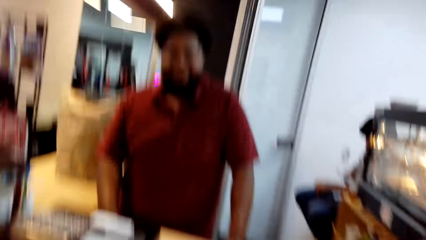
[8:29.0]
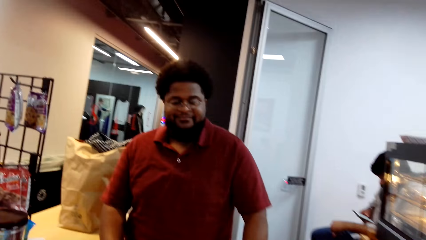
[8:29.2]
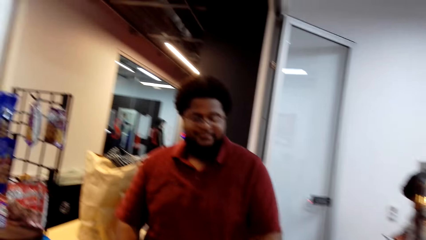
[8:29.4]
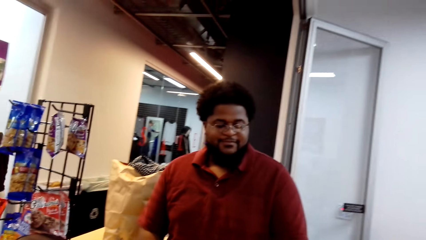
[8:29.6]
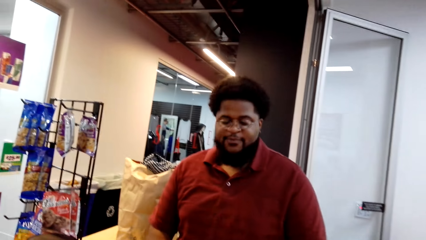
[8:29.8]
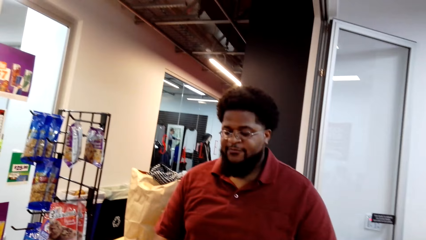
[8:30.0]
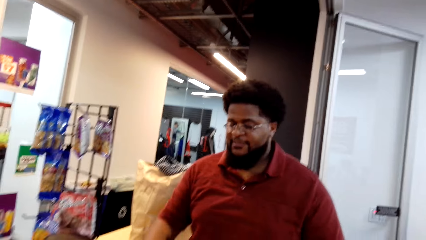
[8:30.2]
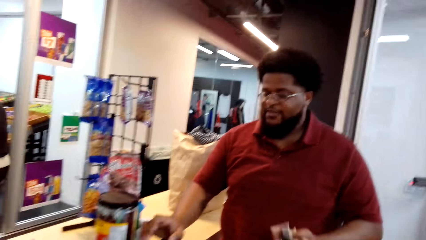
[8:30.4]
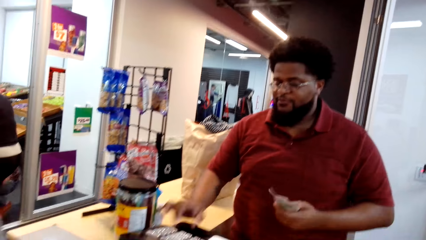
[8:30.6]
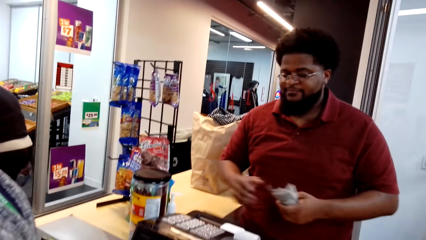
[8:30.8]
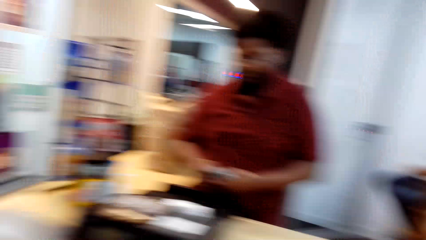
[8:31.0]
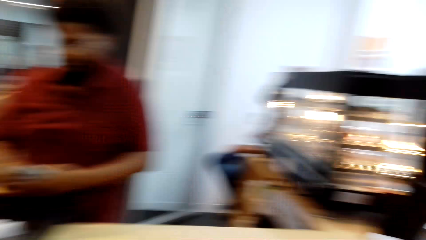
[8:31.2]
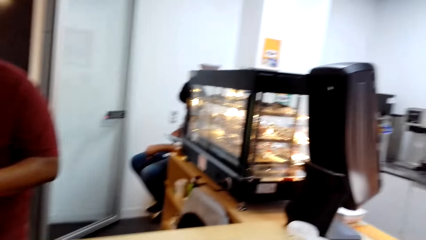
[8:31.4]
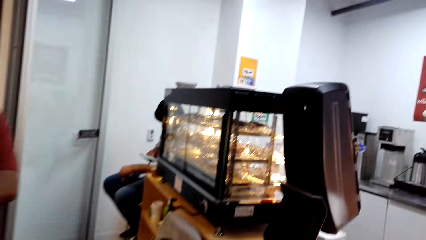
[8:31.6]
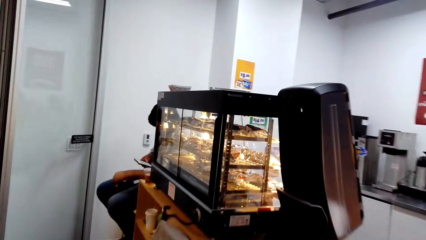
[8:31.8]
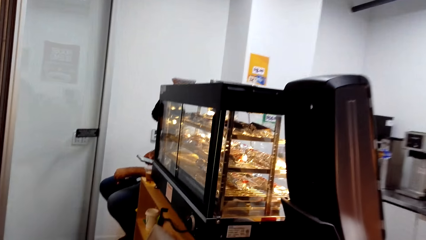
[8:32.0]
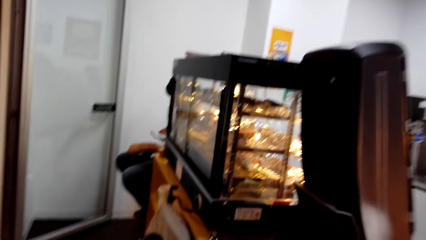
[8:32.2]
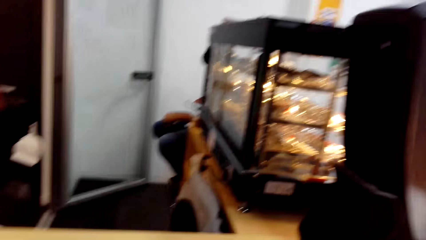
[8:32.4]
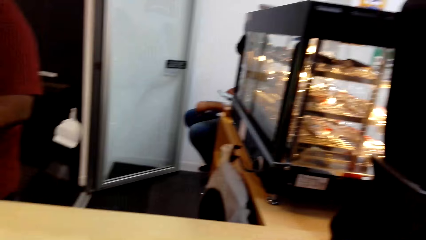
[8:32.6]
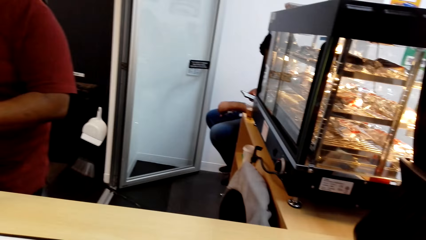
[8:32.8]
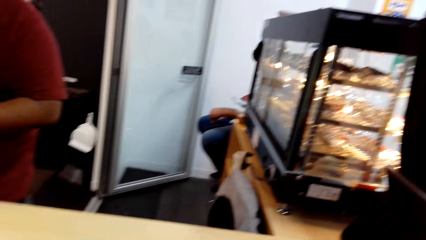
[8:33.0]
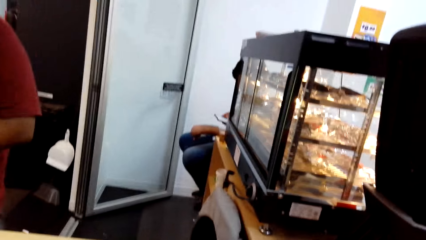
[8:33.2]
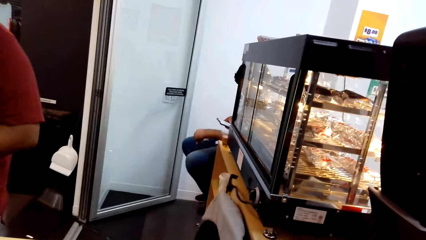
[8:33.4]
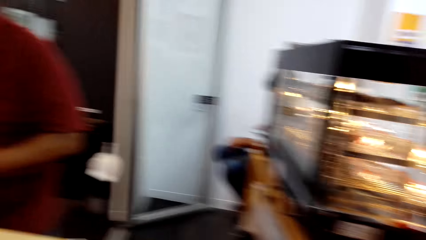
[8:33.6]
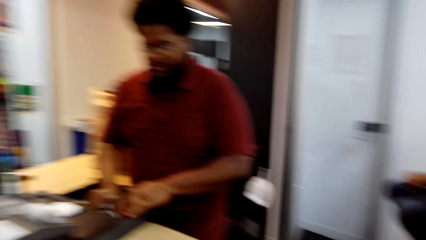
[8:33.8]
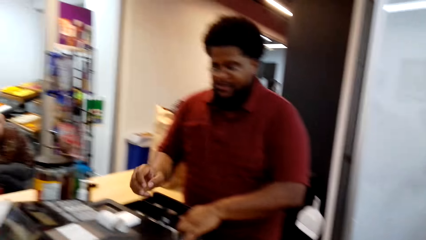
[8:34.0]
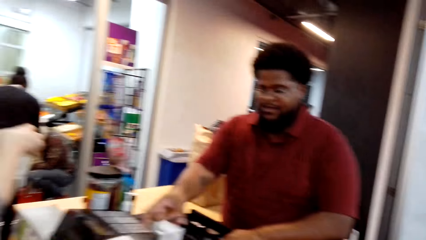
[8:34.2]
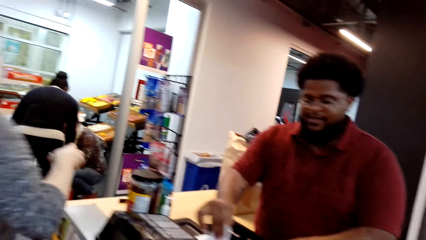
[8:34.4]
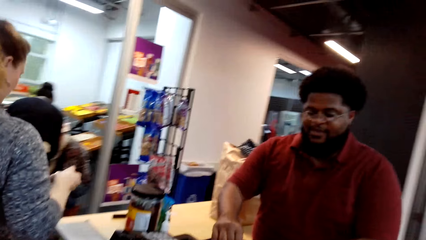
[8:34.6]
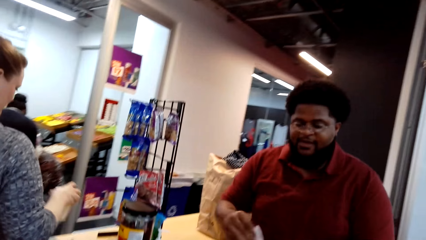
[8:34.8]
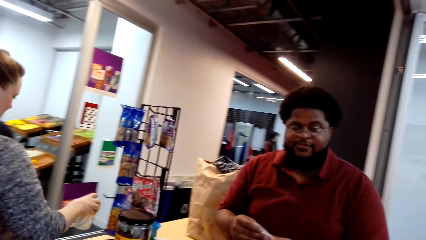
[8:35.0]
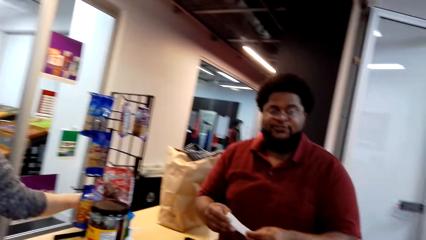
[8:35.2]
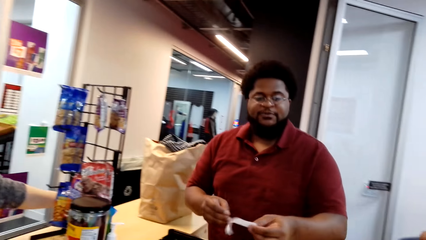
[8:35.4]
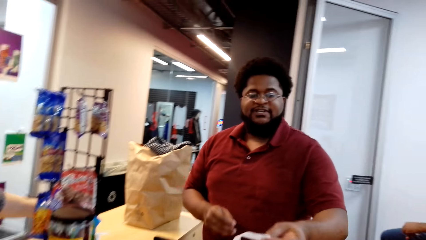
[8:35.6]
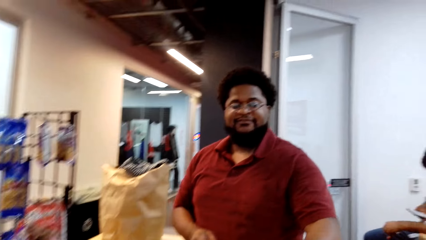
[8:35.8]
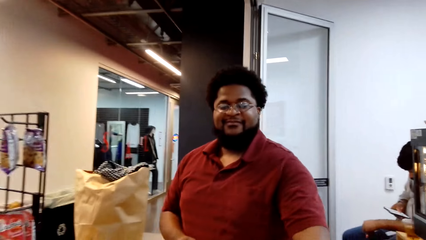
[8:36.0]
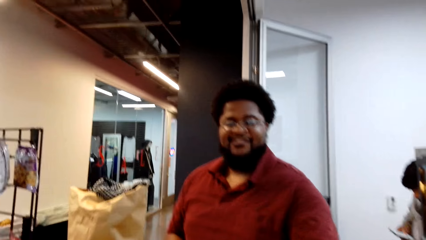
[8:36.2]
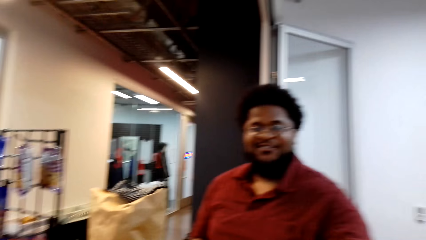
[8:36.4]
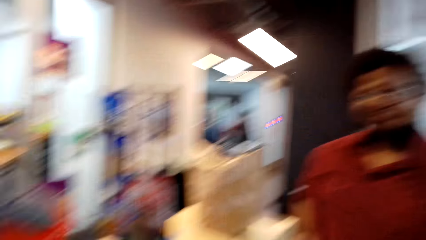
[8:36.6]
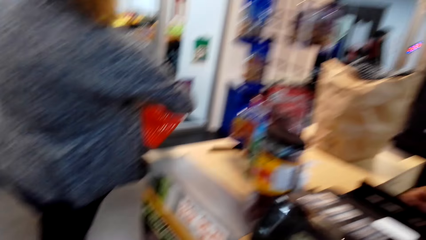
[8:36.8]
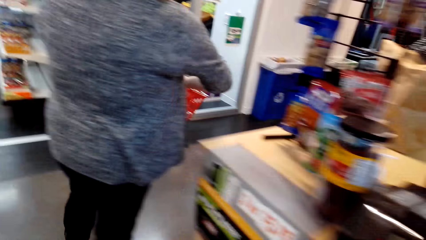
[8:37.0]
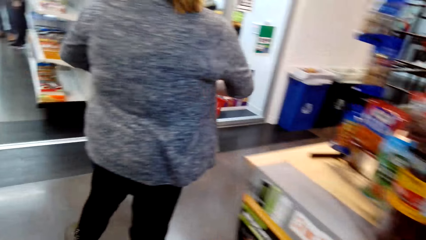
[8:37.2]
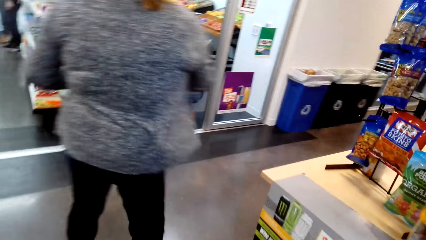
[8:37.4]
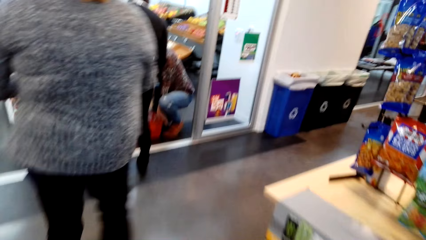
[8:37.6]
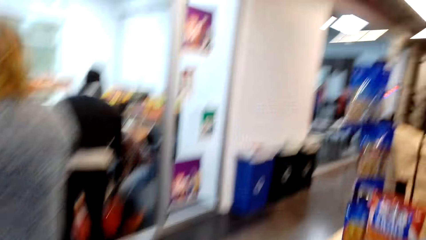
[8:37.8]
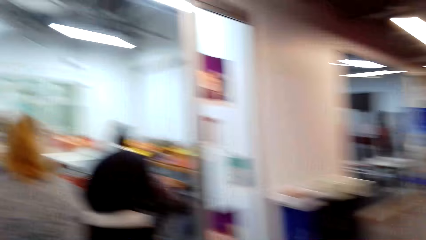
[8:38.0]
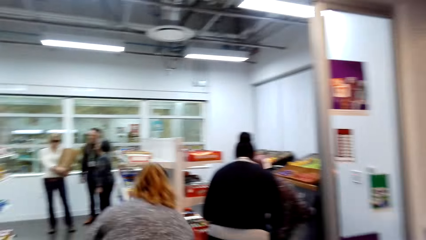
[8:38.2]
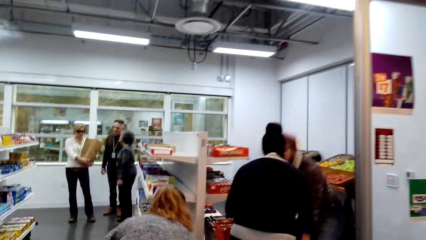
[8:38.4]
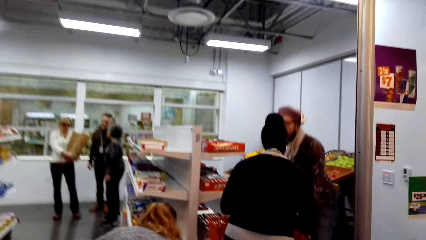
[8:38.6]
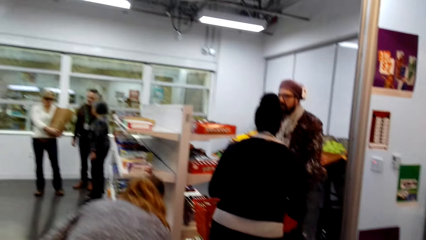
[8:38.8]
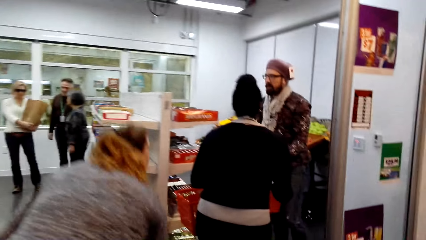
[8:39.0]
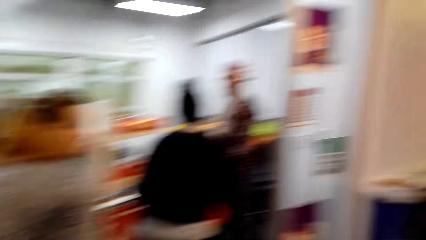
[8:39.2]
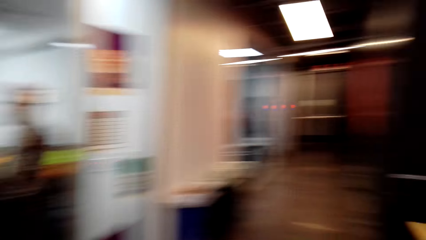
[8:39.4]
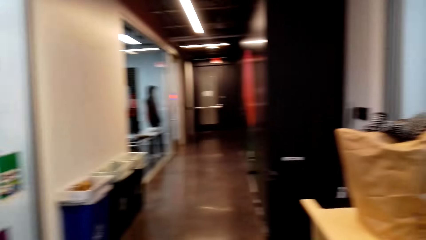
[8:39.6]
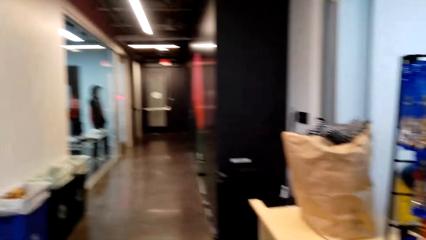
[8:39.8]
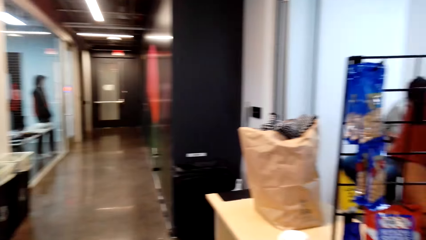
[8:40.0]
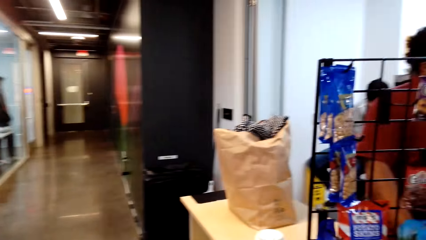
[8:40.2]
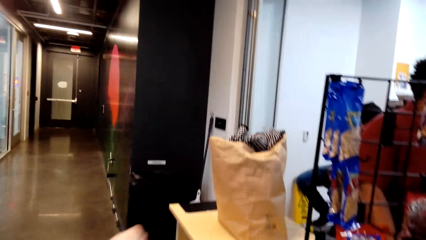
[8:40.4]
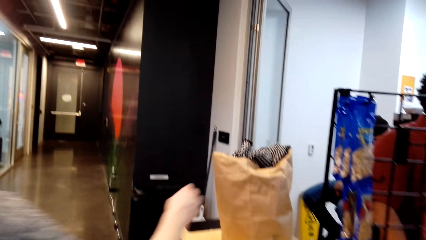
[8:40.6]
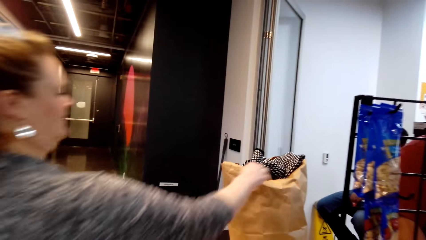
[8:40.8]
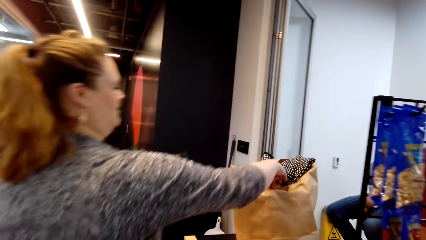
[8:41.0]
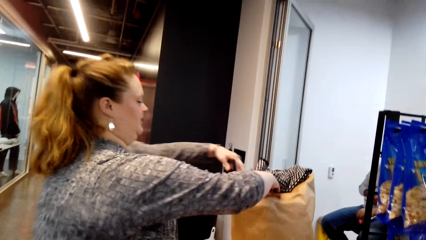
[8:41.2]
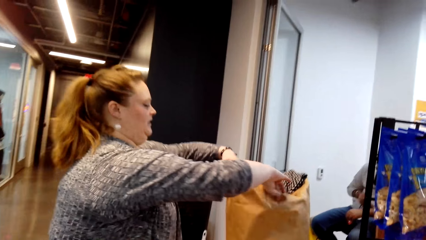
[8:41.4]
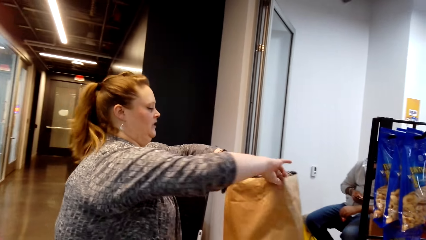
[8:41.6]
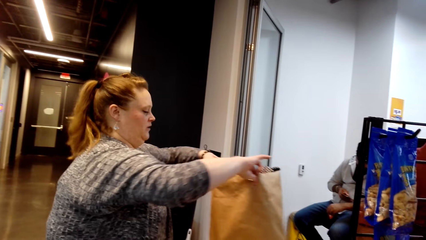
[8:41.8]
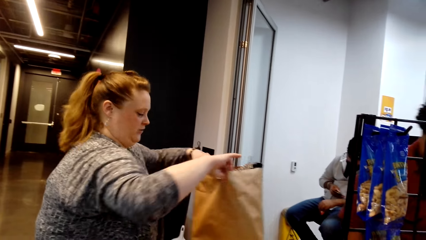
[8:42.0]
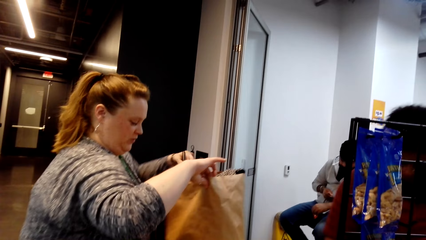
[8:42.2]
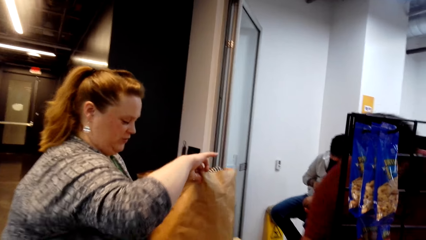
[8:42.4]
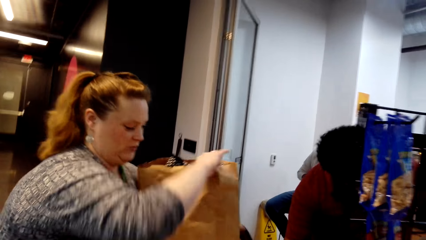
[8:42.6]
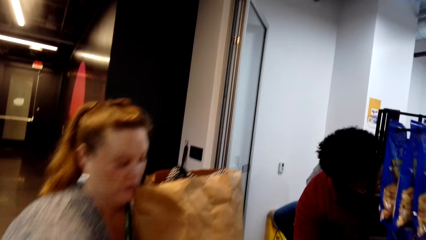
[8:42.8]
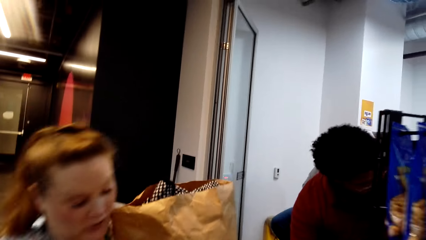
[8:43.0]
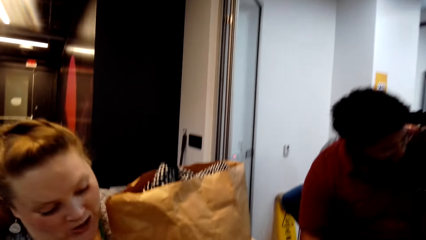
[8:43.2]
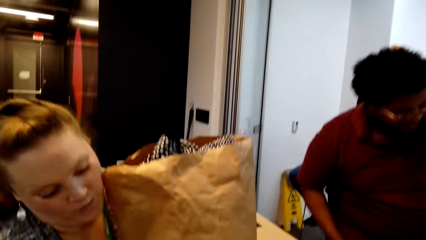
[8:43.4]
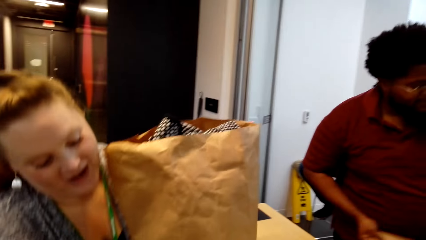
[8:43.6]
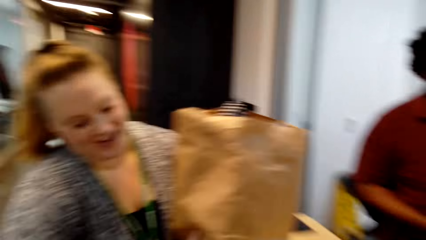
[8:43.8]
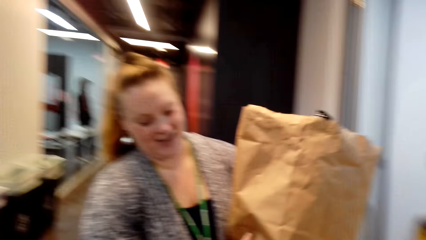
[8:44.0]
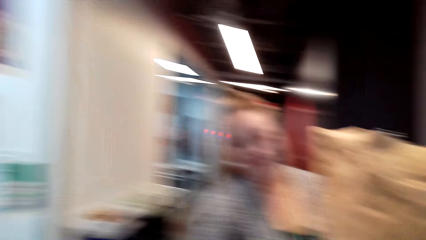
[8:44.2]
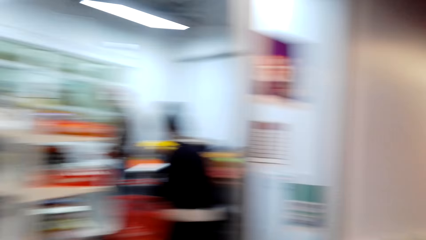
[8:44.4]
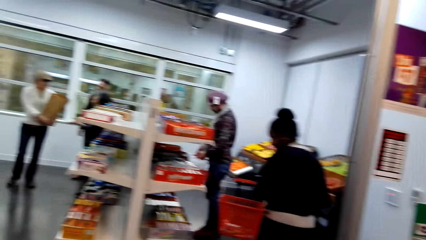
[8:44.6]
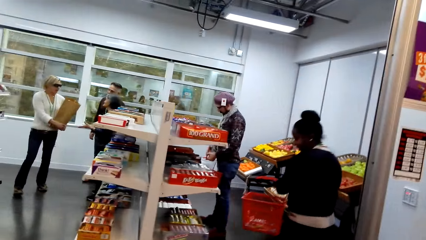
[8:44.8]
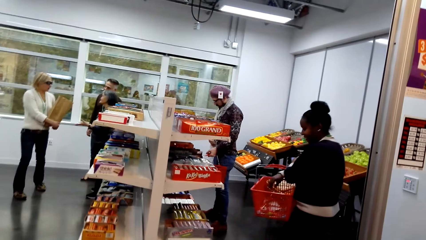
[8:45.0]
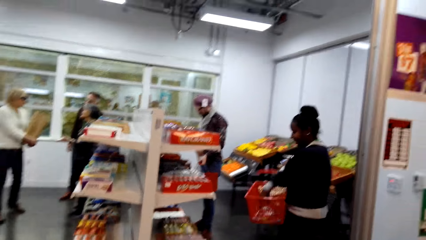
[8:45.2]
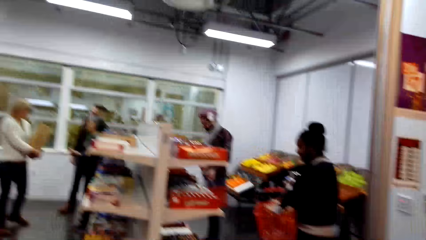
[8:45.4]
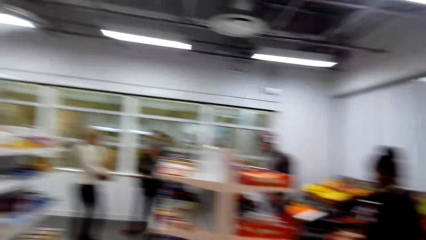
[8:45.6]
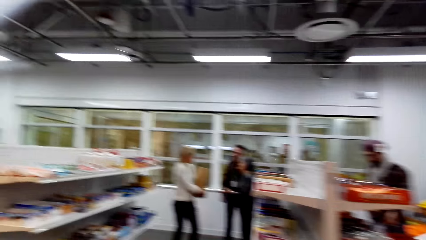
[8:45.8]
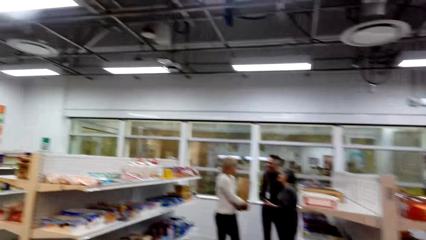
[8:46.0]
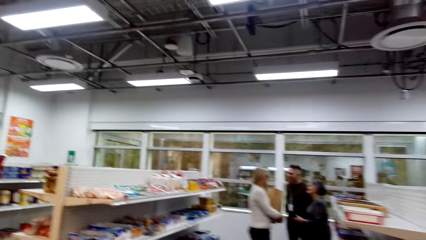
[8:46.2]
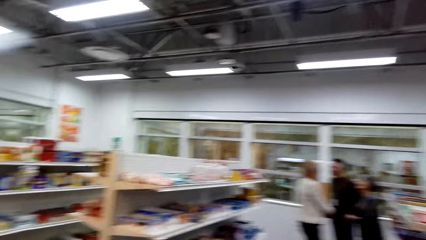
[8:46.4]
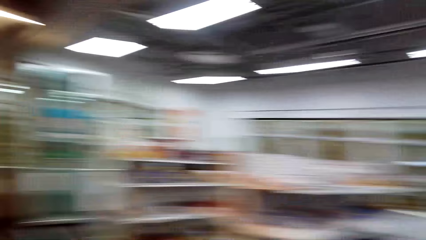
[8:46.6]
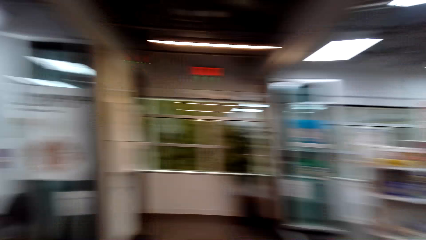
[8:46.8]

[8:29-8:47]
The cashier presses the cash register machine and takes money. The cashier cuts a receipt. The woman puts a cup on the counter. The camera wearer takes the receipt. The woman walks. The camera wearer walks. The woman puts the basket down, holds the shopping bag, and picks up the shopping bag.
